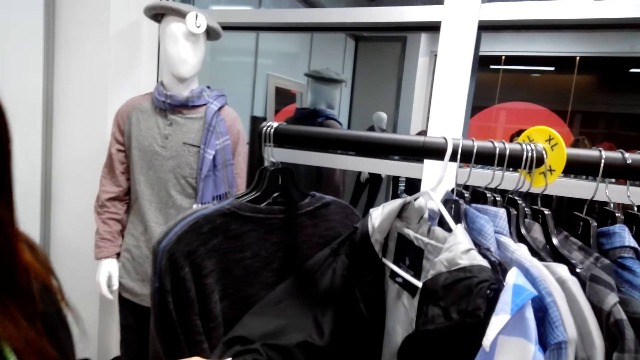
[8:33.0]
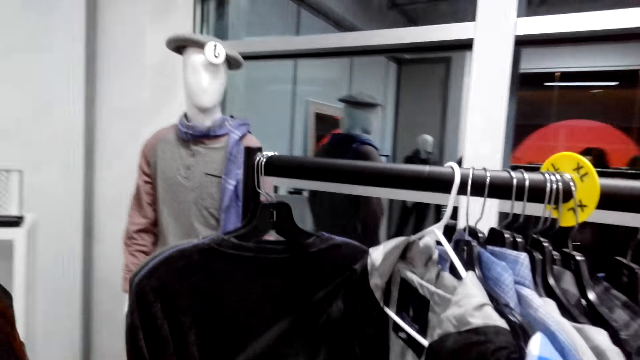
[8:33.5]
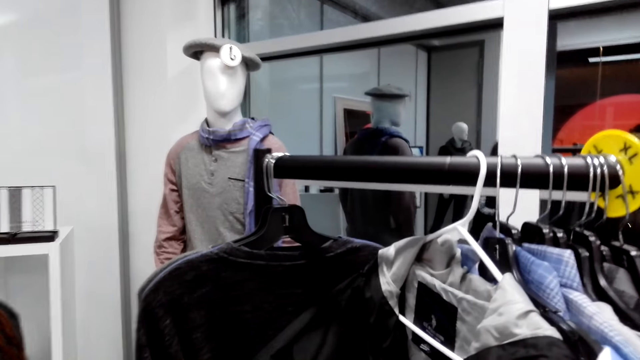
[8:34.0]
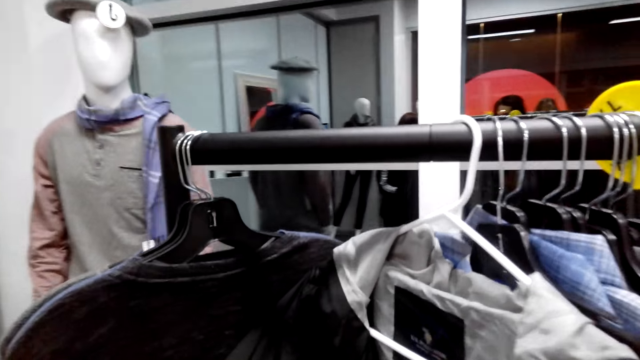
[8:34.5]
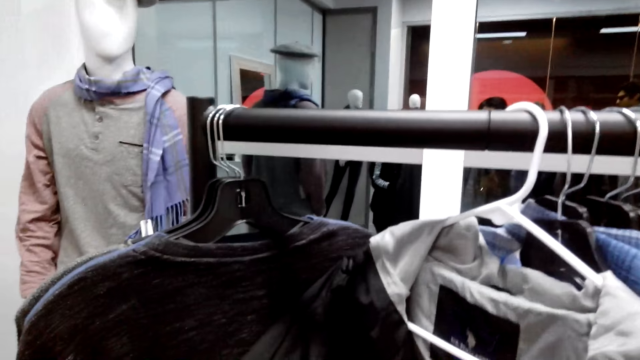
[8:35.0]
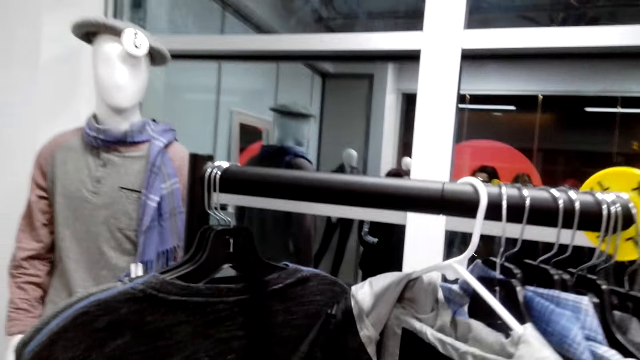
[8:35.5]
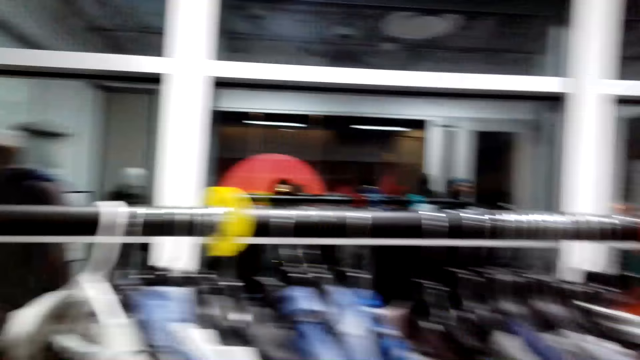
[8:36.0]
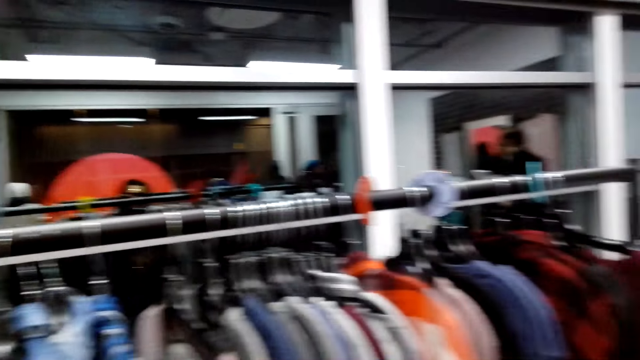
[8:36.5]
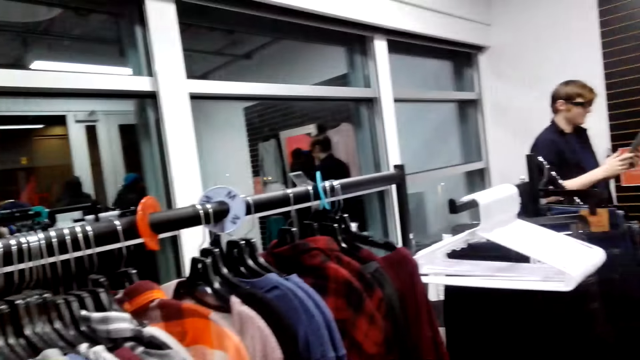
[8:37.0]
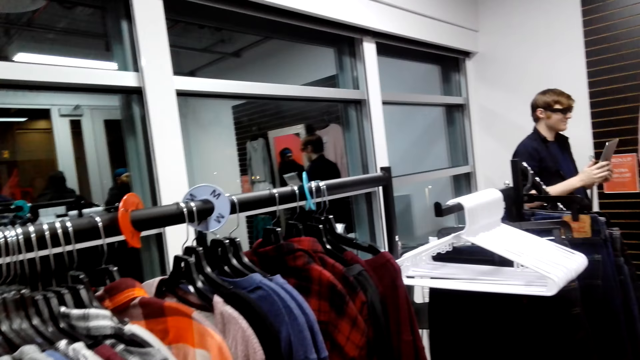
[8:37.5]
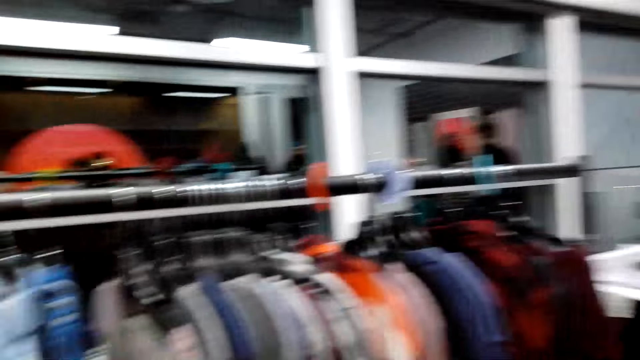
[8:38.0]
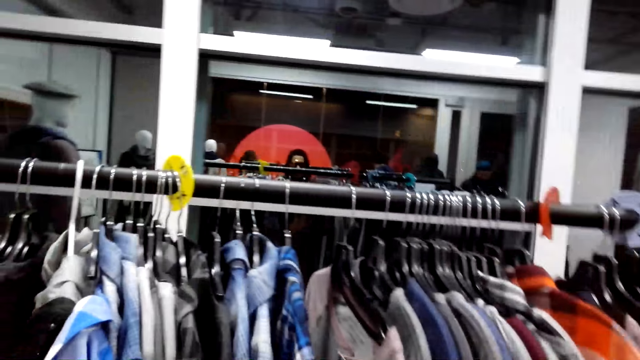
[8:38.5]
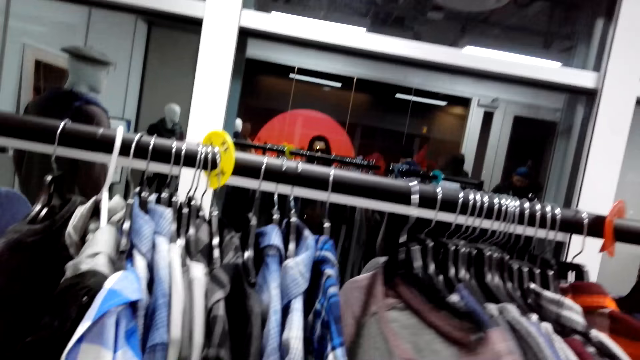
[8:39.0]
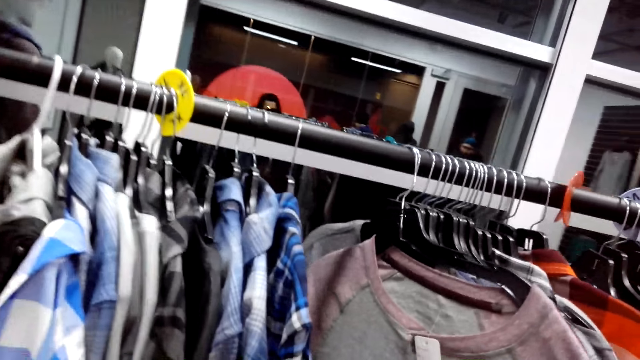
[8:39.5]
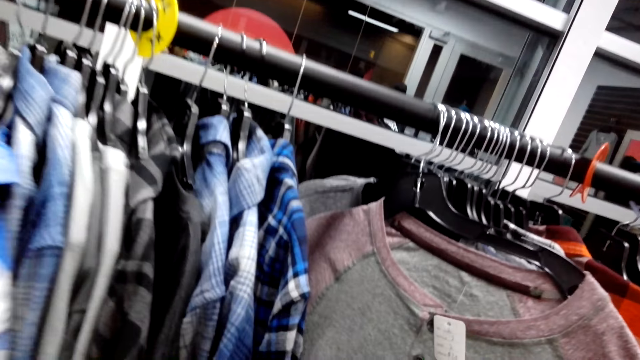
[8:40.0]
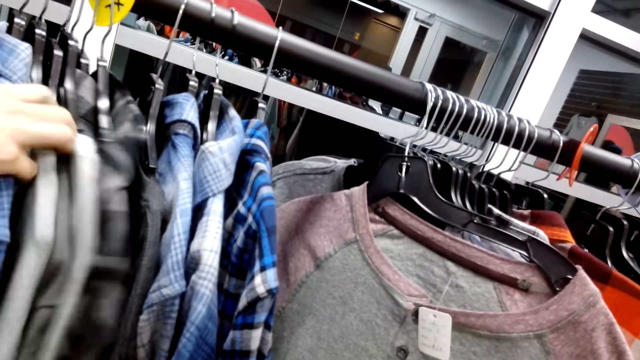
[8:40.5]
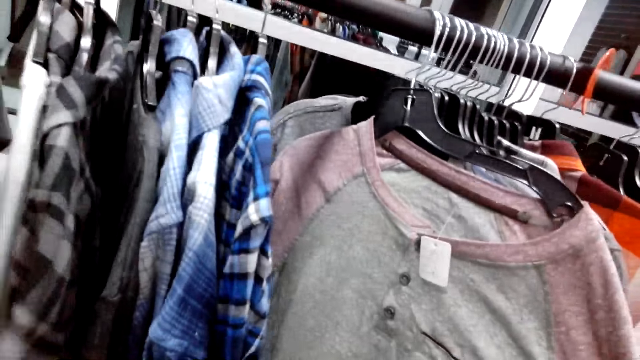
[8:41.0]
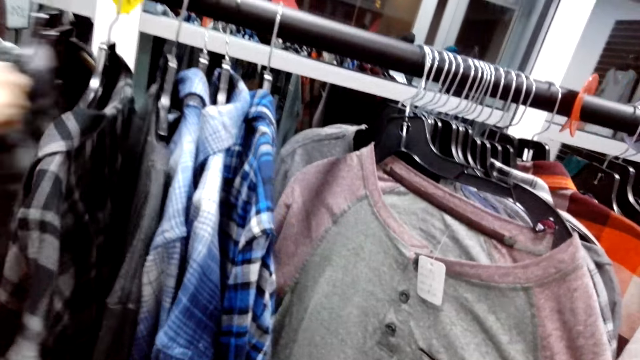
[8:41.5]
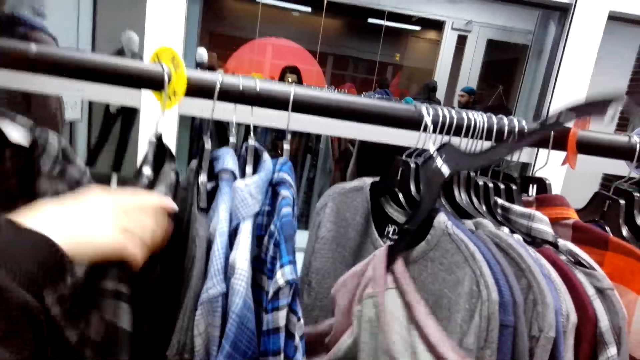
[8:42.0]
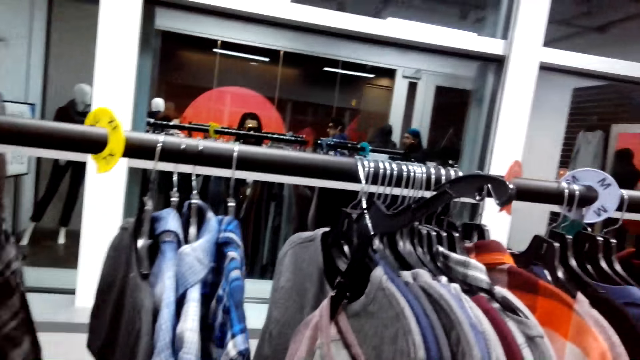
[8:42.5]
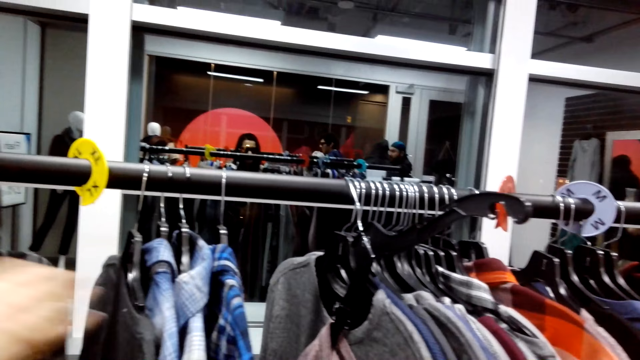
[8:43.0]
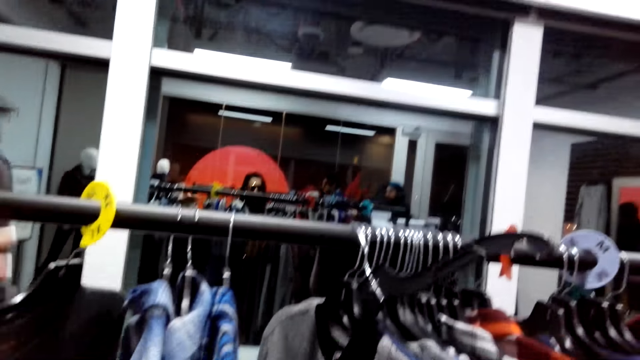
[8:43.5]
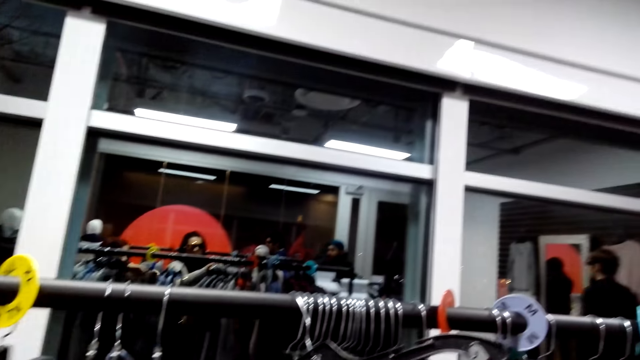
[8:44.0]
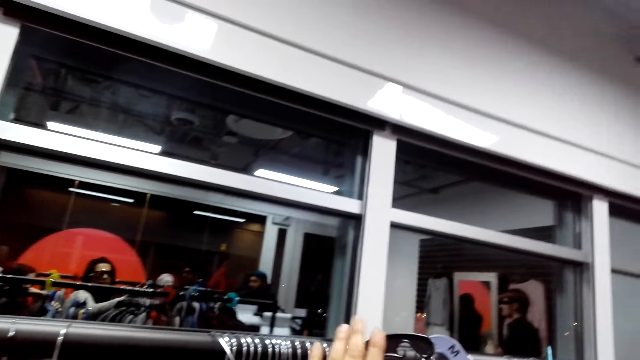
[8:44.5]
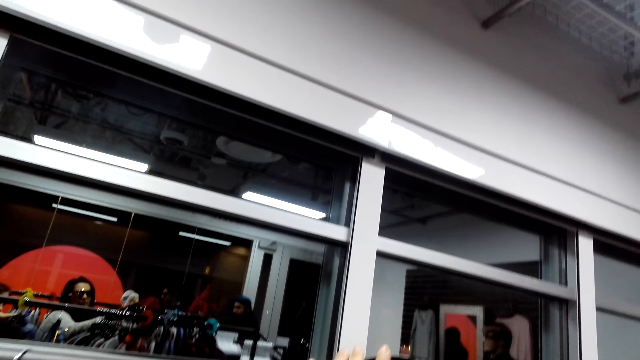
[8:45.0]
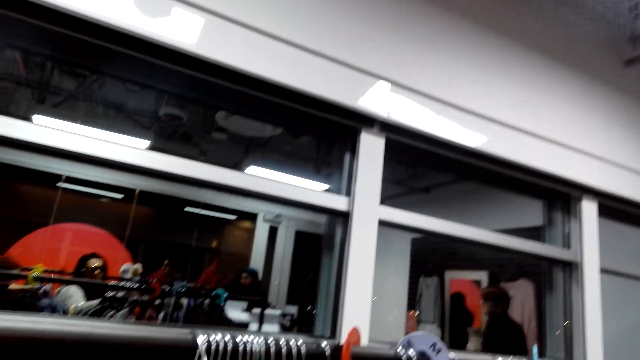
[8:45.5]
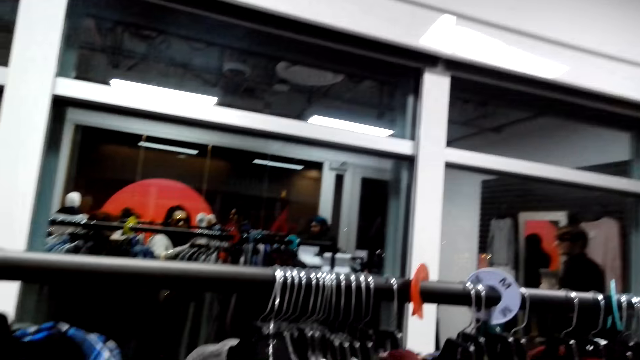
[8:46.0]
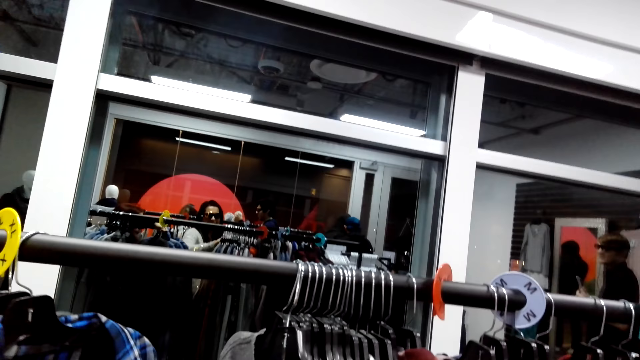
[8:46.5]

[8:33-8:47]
The camera wearer looks at the jacket. They look around. A man looks at the tablet. The camera wearer looks at the clothes. They look at the cloth. A lady moves the clothes. The camera wearer removes the cloth from the hanger. The lady moves the clothes. The camera wearer takes the hanger. They look at the clothes.

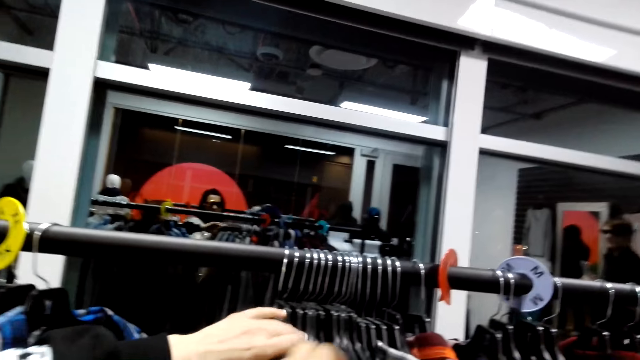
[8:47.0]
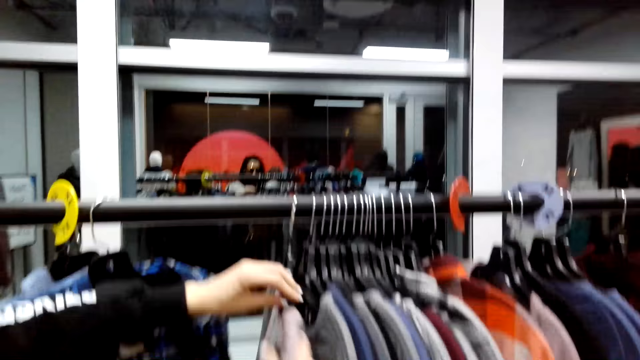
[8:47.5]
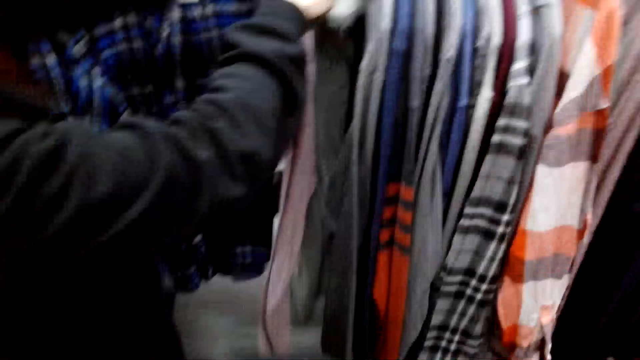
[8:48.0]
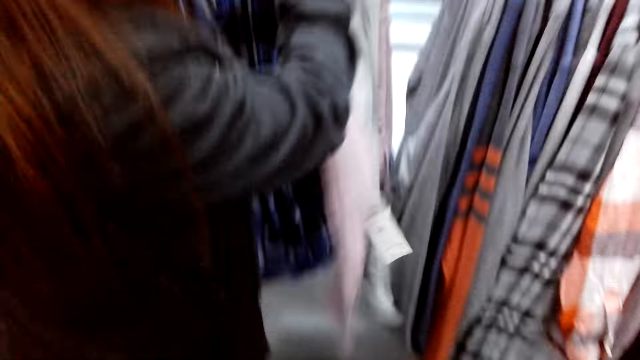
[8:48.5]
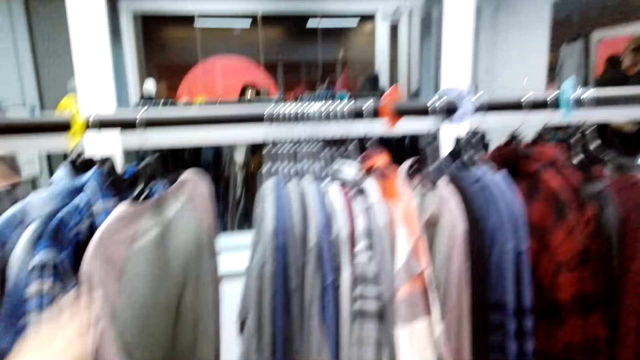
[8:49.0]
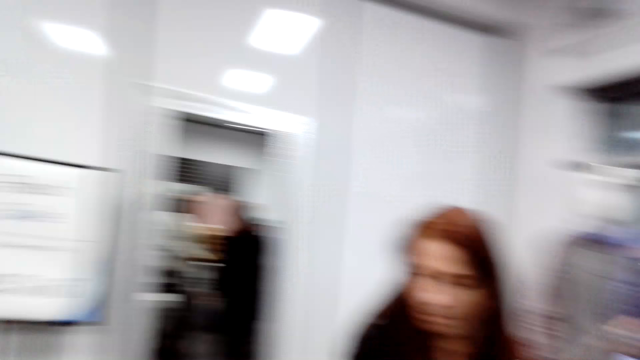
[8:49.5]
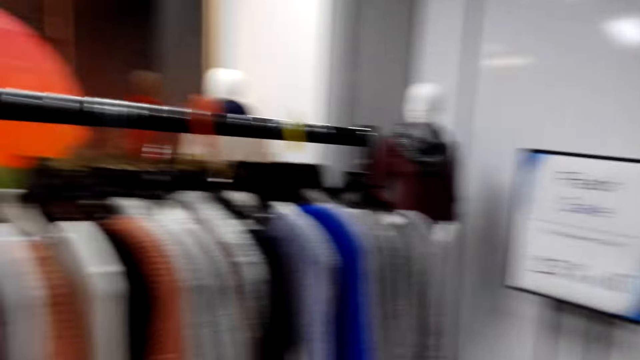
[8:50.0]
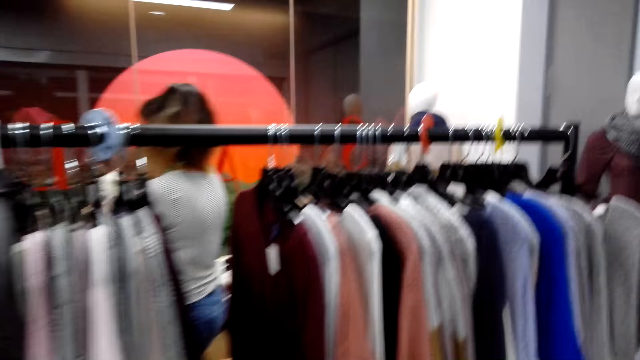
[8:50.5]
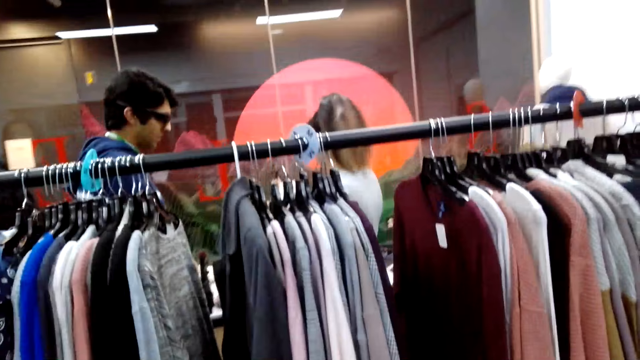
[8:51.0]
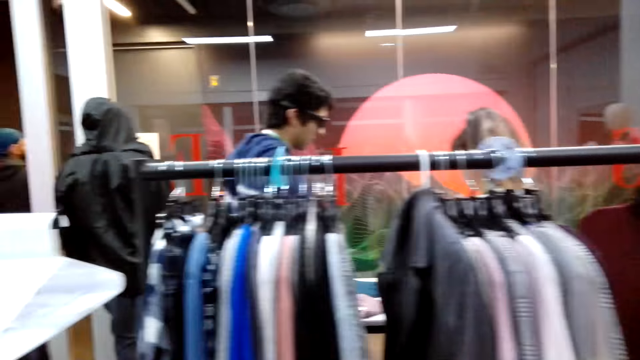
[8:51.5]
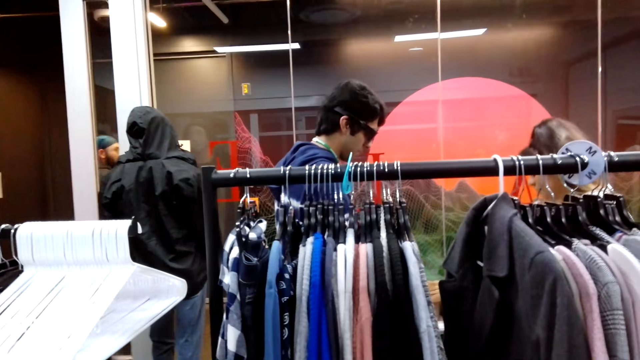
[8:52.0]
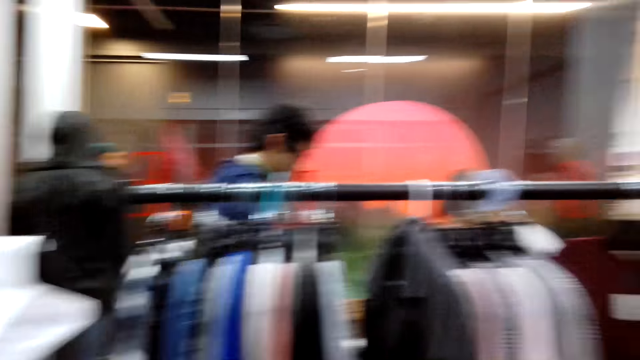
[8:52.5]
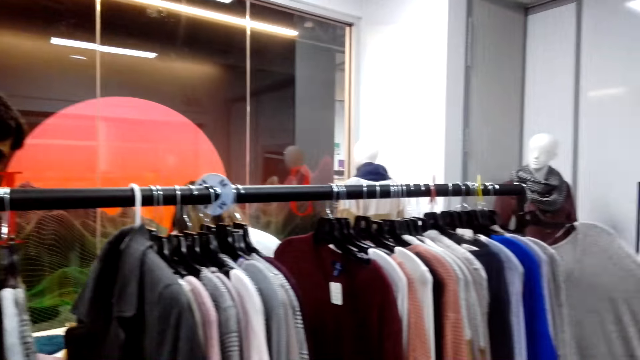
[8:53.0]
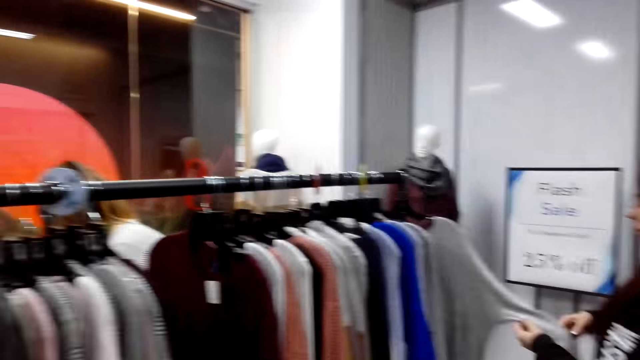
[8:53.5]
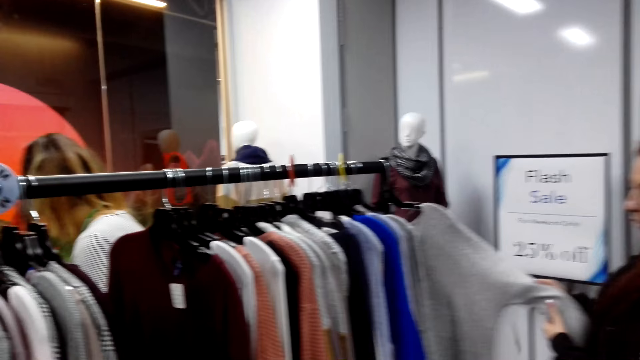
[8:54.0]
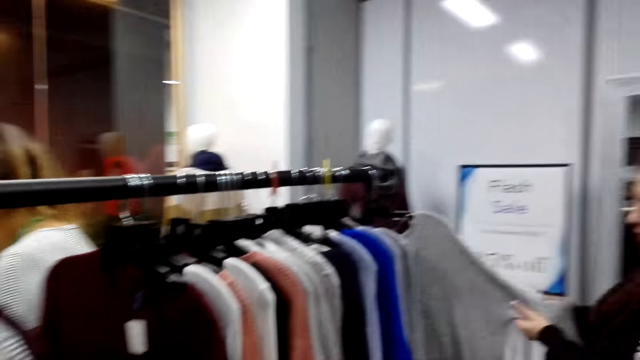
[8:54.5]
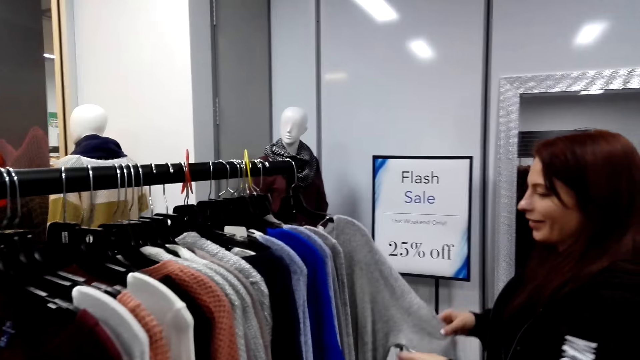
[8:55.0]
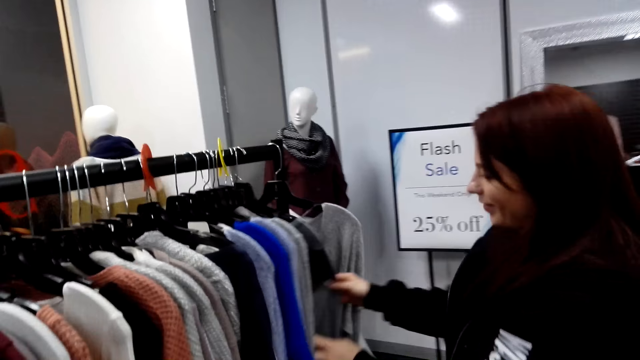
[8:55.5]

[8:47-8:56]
A lady moves the clothes. The camera wearer looks around. A man looks at the belts. The camera wearer looks around. The lady looks at the cloth.
